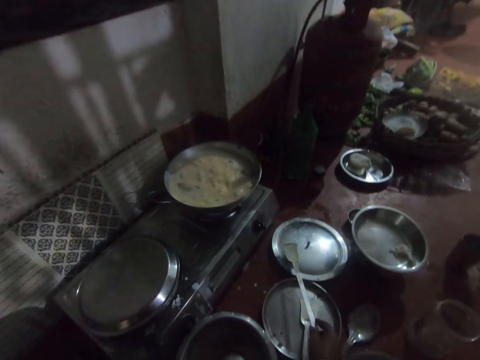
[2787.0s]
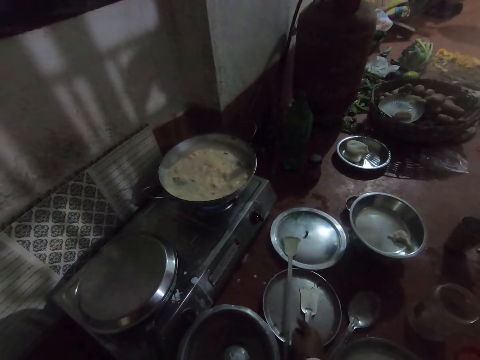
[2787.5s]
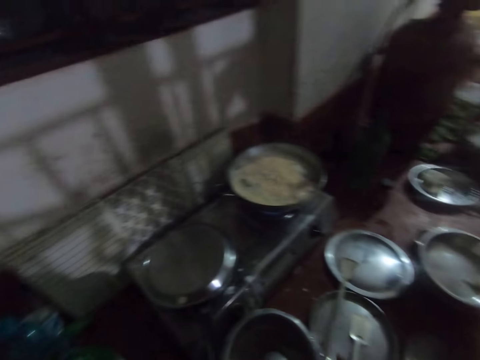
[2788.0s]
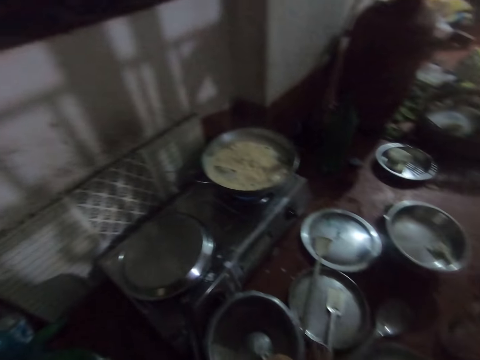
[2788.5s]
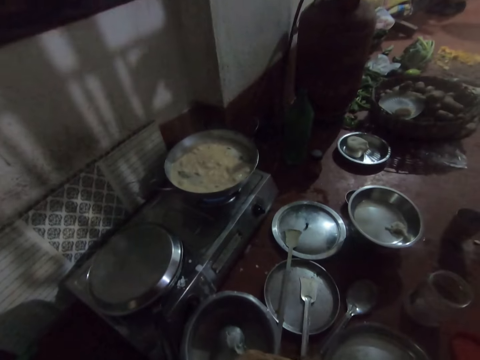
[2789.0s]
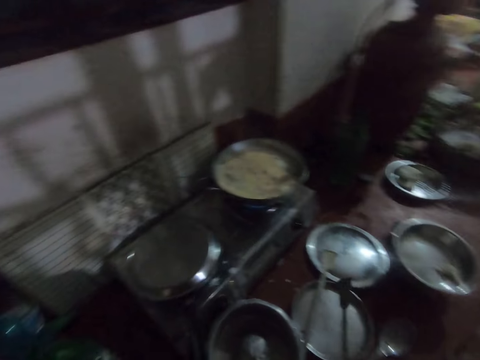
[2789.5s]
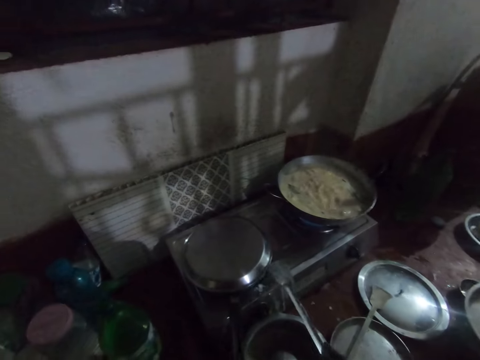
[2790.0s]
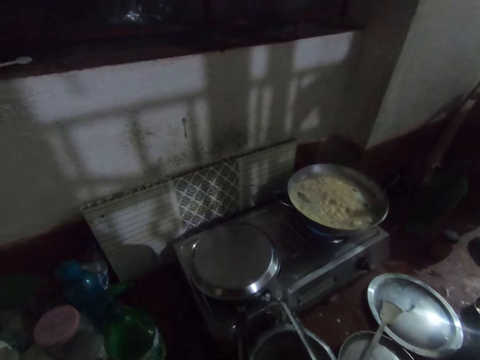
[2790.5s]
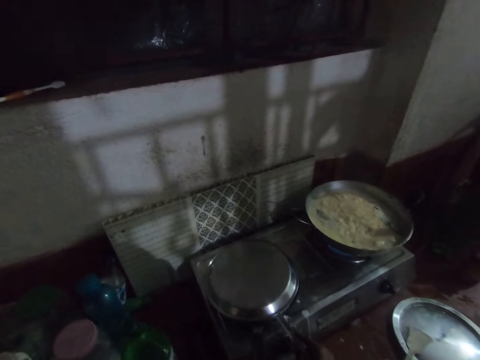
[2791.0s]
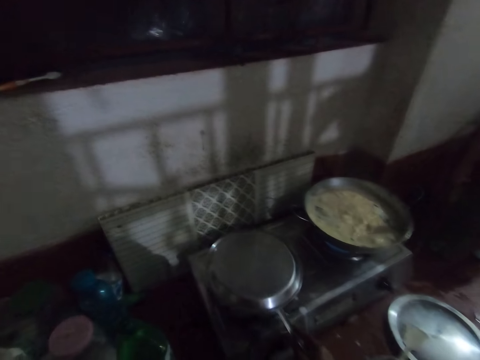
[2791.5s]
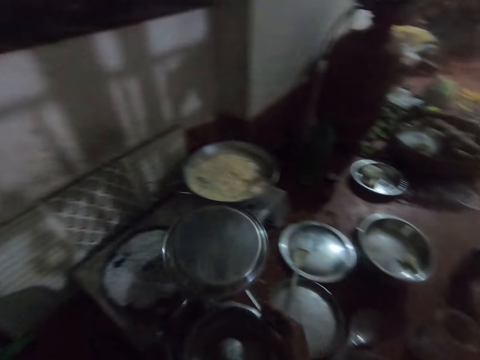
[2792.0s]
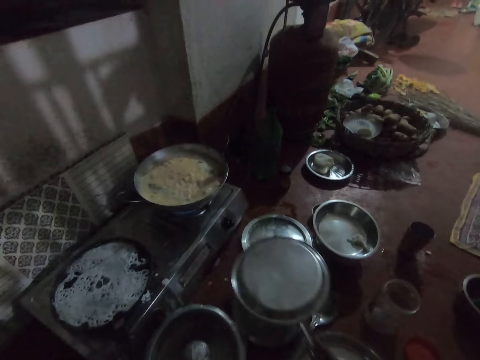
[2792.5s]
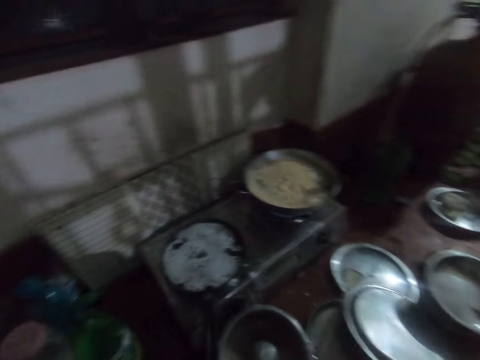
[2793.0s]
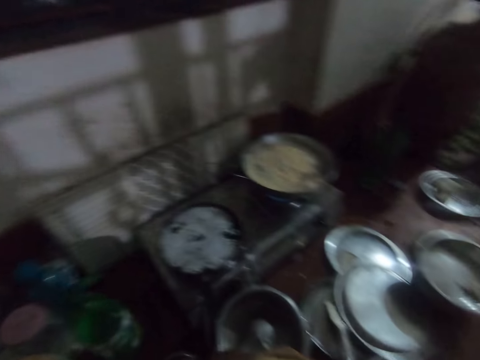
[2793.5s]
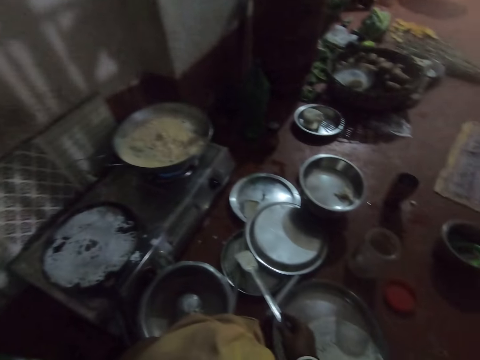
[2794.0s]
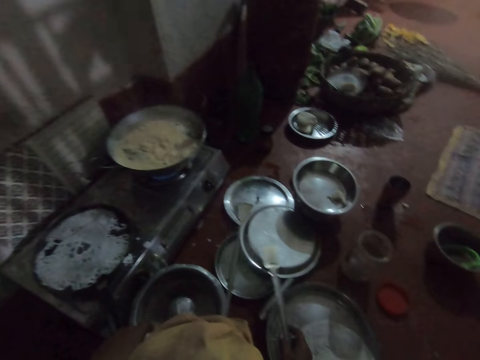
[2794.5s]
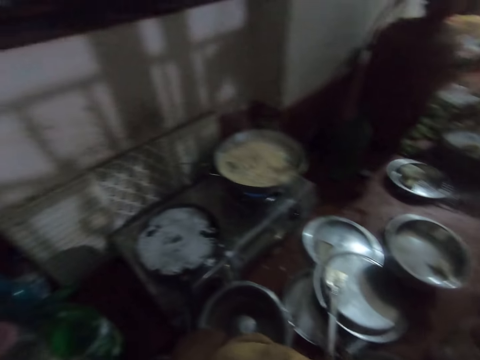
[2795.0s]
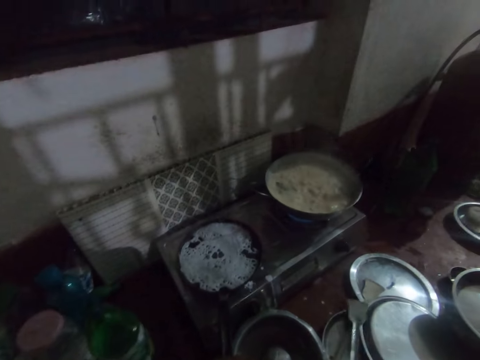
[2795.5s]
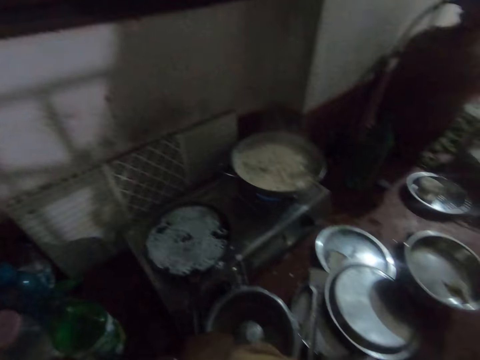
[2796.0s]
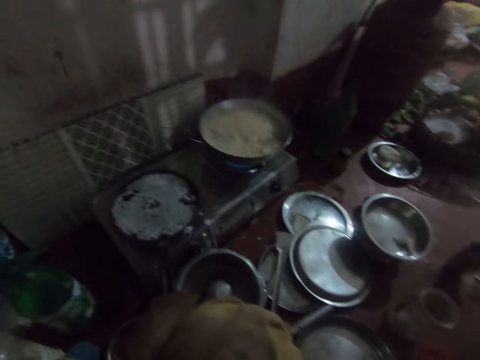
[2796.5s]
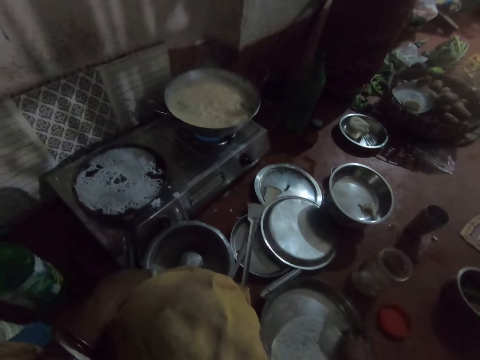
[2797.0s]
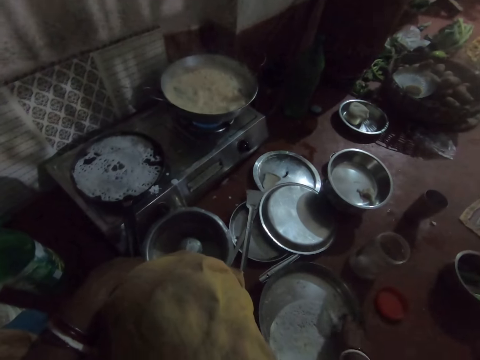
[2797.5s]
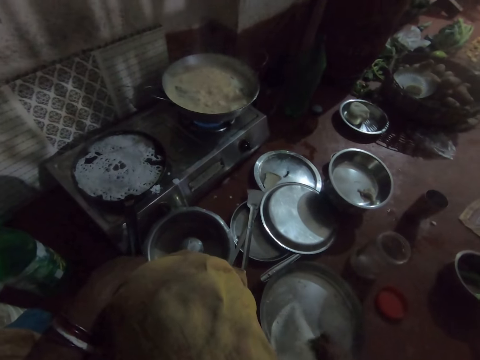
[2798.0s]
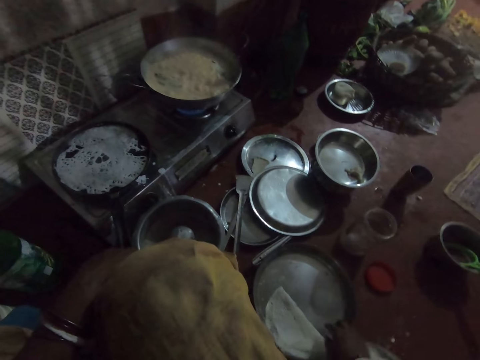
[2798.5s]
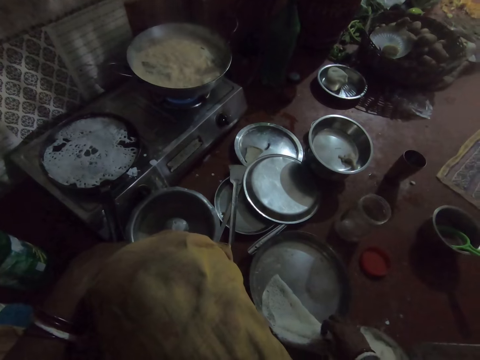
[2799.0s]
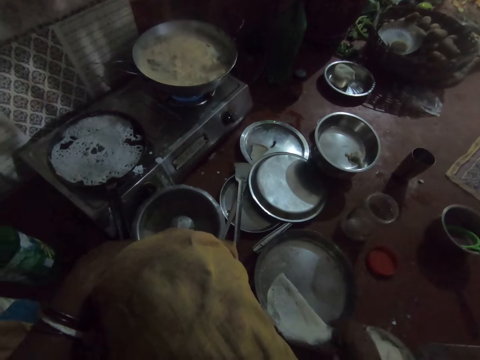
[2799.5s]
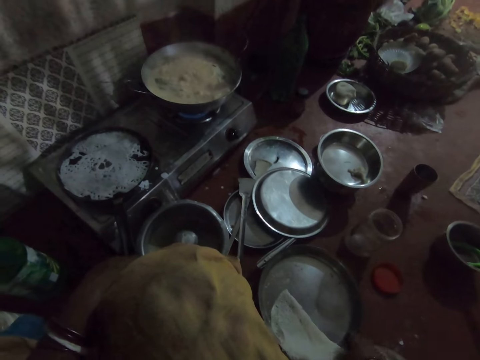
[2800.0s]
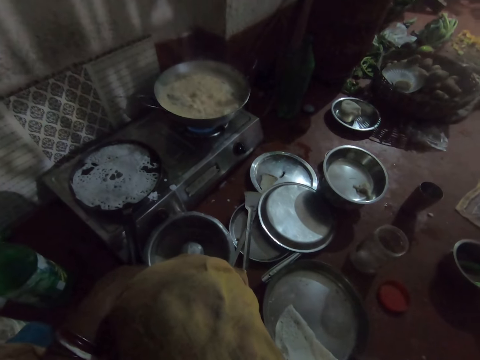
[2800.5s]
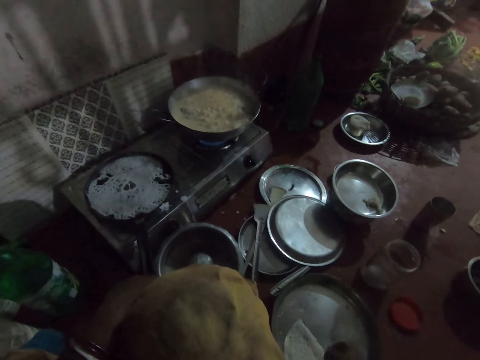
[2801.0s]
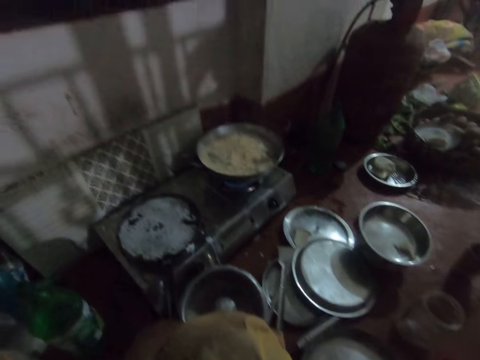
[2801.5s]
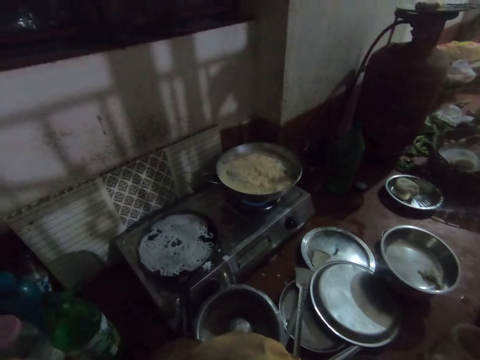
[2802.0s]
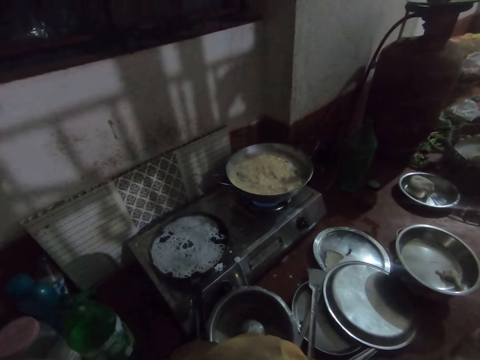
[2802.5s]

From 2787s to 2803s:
The camera wearer drops the spoon or spatula on the tray with her right hand. She grabs the spoon with her right hand. She positions the spatula under the lid. She lifts the lid. She removes the tray from the pan with the spoon. She lays the lid aside. She drops the tray on the floor. She drops the spoon on the tray with her right hand. She folds the dosa in the pan on the floor with her right hand. She stares at the food.
